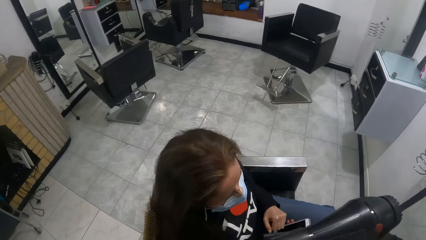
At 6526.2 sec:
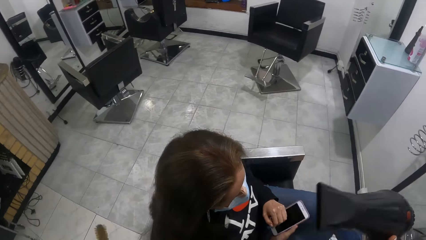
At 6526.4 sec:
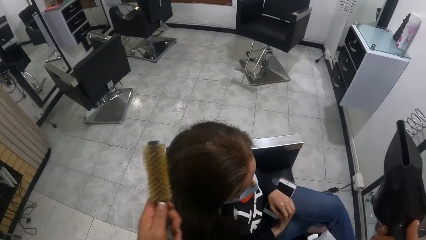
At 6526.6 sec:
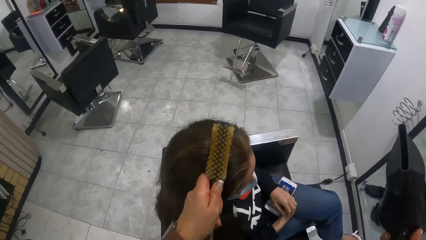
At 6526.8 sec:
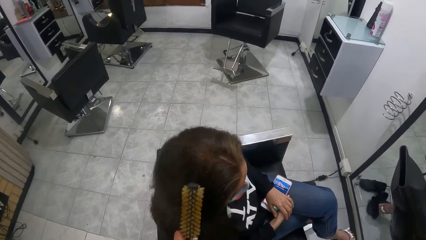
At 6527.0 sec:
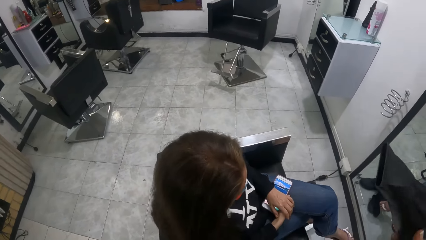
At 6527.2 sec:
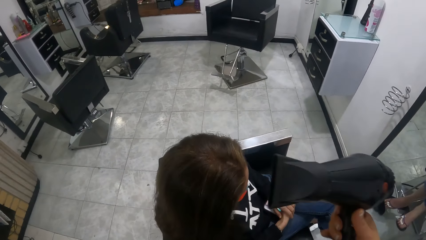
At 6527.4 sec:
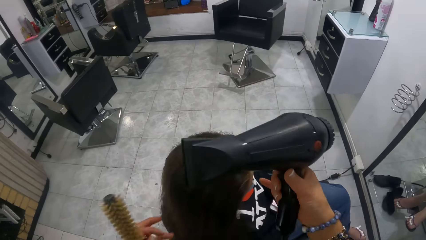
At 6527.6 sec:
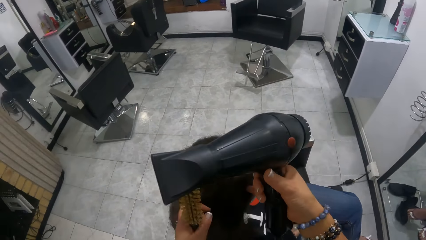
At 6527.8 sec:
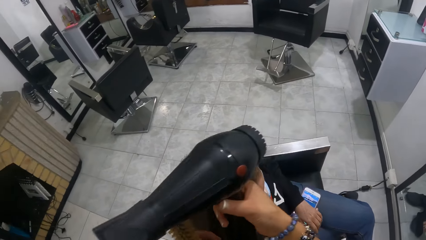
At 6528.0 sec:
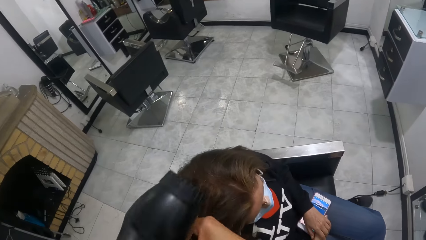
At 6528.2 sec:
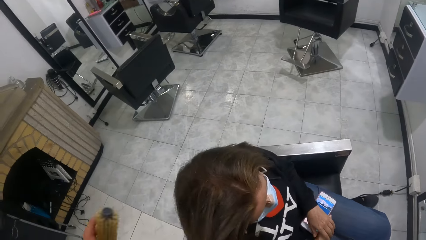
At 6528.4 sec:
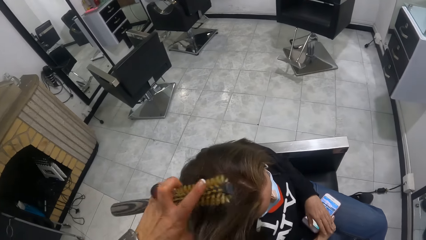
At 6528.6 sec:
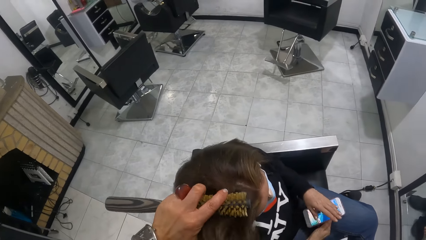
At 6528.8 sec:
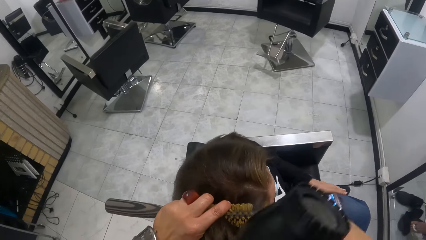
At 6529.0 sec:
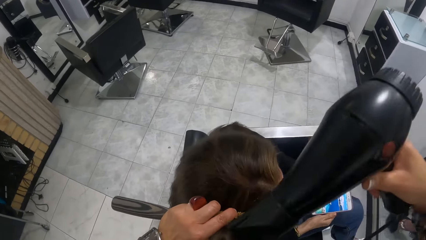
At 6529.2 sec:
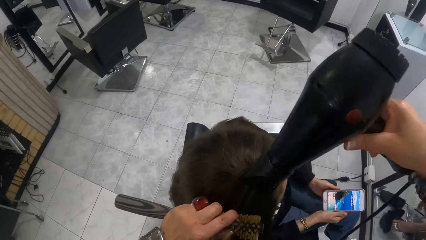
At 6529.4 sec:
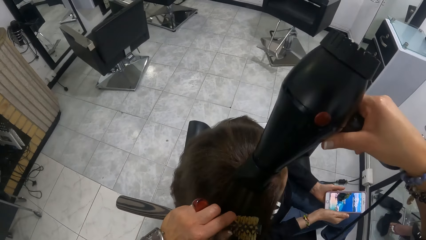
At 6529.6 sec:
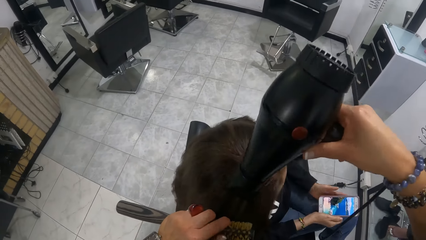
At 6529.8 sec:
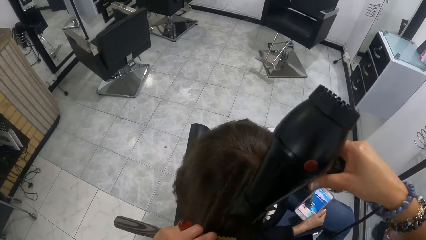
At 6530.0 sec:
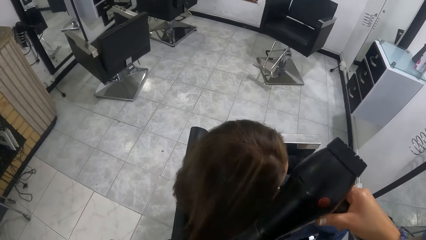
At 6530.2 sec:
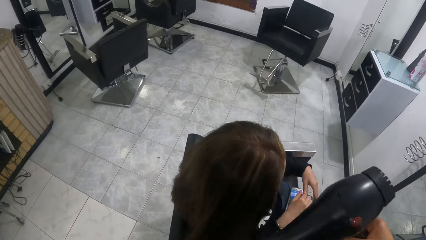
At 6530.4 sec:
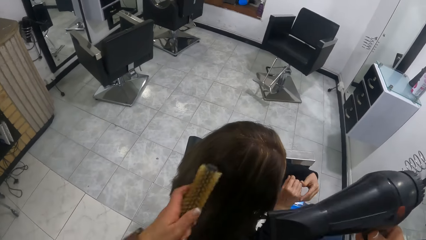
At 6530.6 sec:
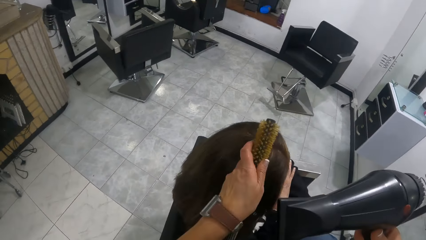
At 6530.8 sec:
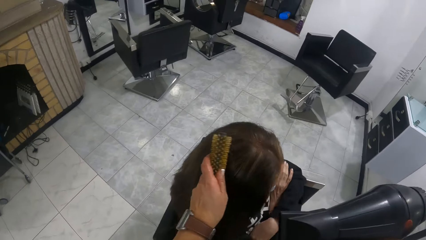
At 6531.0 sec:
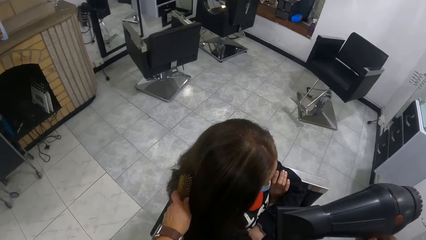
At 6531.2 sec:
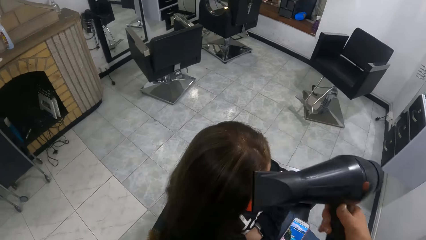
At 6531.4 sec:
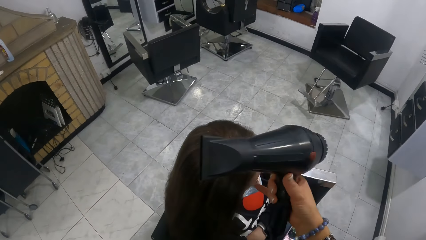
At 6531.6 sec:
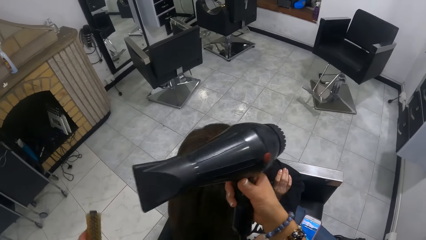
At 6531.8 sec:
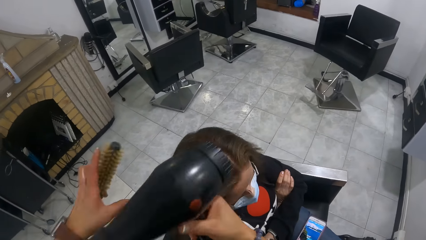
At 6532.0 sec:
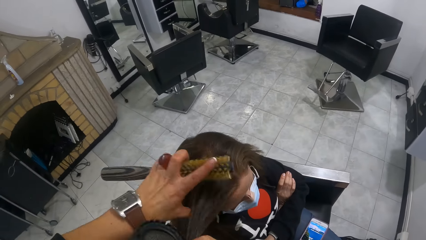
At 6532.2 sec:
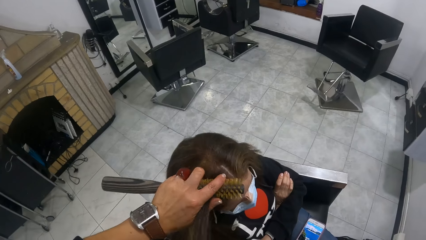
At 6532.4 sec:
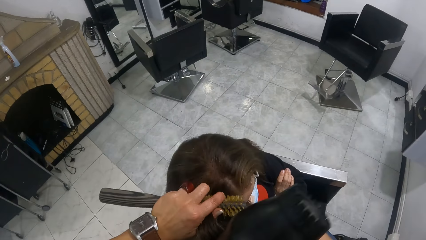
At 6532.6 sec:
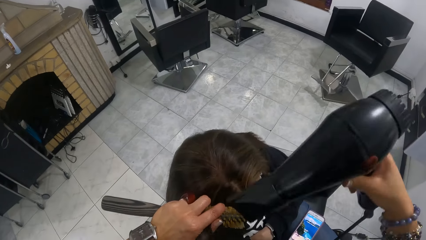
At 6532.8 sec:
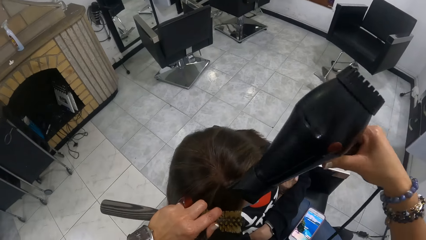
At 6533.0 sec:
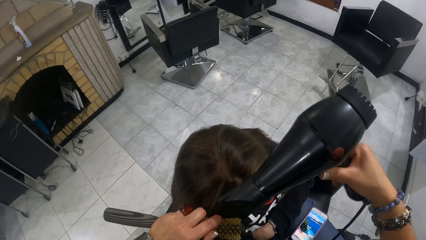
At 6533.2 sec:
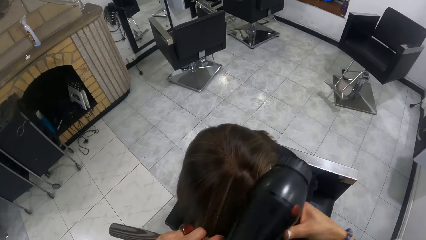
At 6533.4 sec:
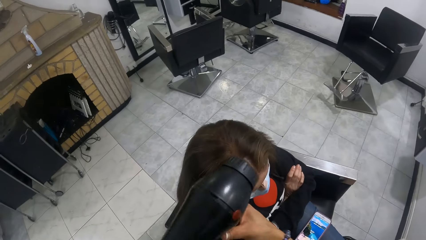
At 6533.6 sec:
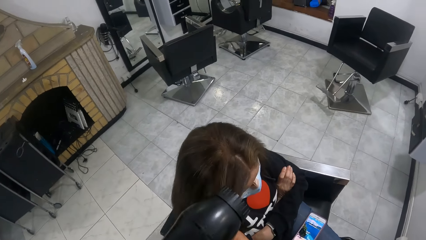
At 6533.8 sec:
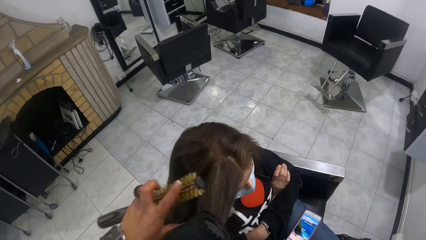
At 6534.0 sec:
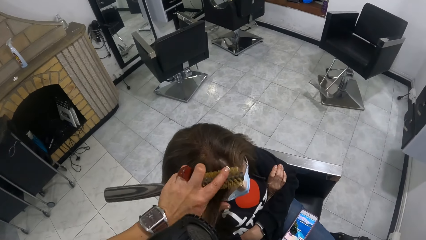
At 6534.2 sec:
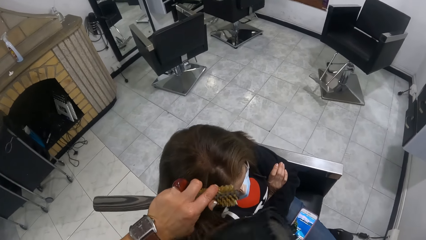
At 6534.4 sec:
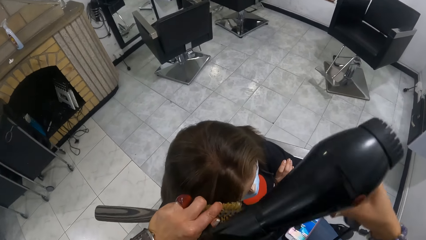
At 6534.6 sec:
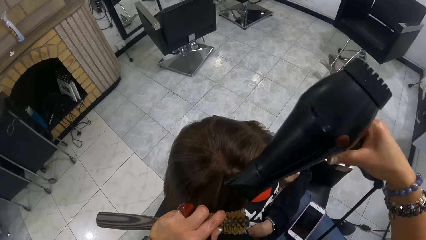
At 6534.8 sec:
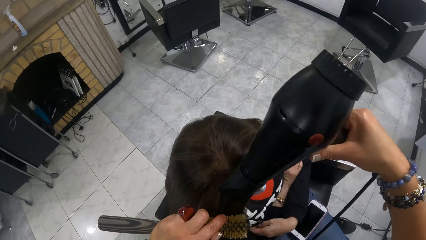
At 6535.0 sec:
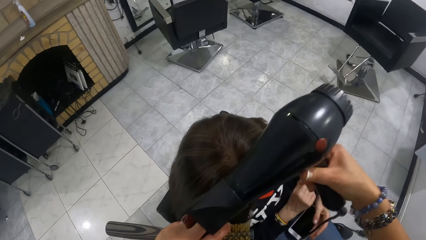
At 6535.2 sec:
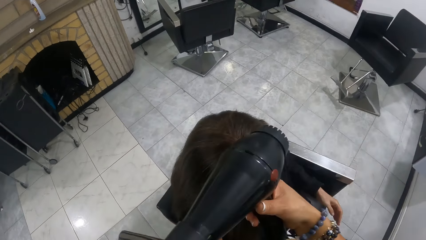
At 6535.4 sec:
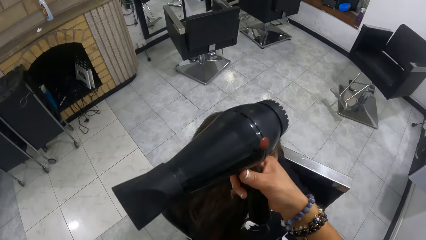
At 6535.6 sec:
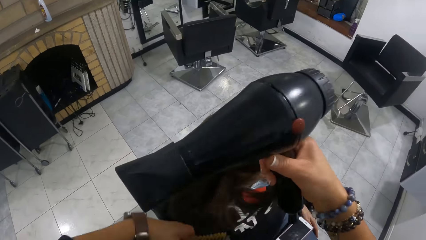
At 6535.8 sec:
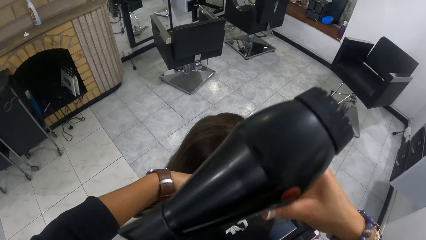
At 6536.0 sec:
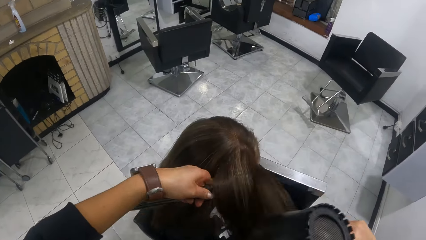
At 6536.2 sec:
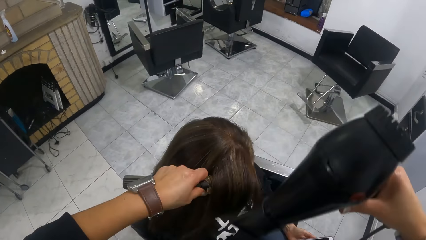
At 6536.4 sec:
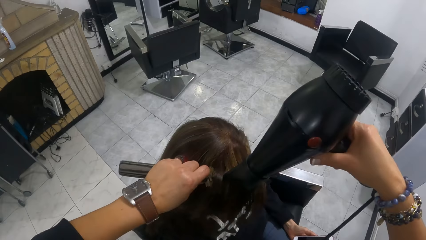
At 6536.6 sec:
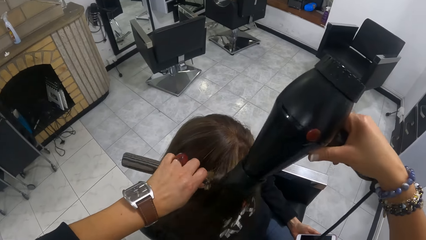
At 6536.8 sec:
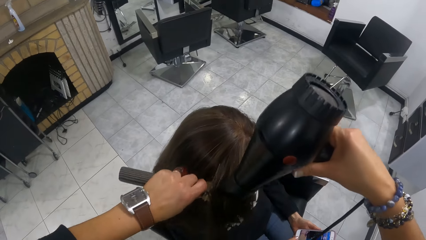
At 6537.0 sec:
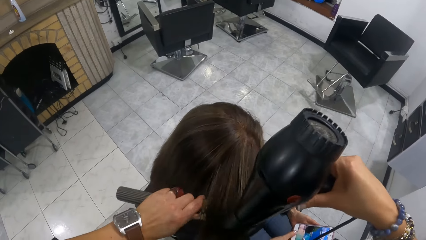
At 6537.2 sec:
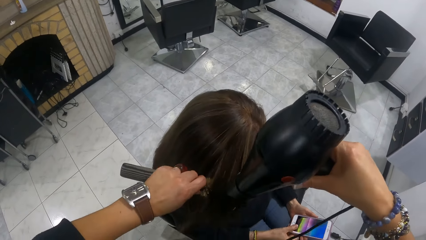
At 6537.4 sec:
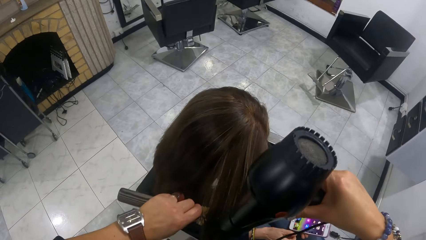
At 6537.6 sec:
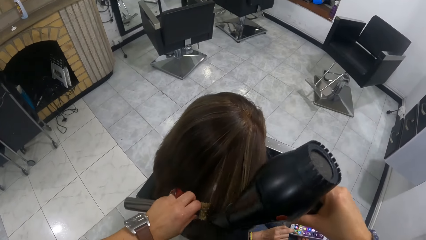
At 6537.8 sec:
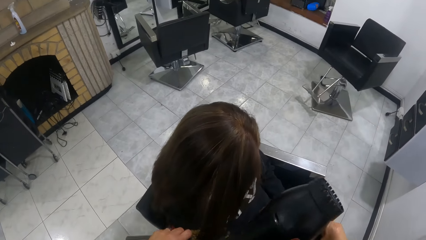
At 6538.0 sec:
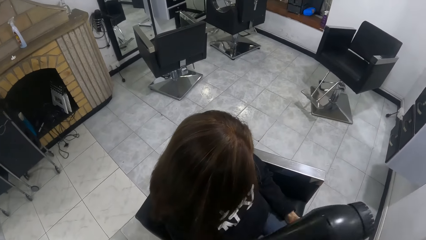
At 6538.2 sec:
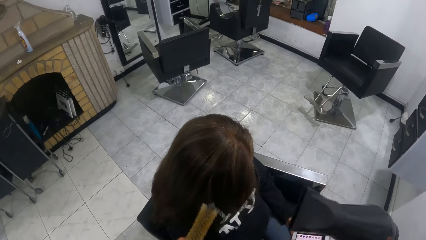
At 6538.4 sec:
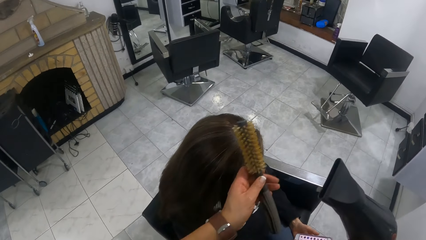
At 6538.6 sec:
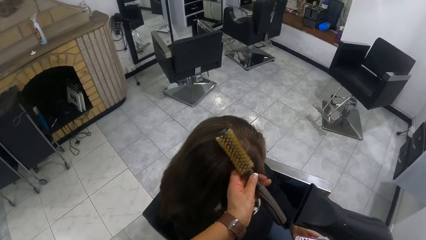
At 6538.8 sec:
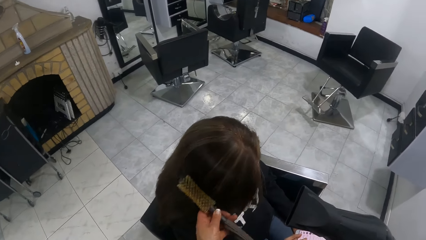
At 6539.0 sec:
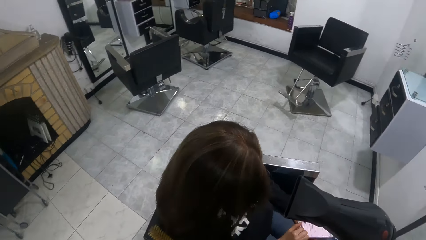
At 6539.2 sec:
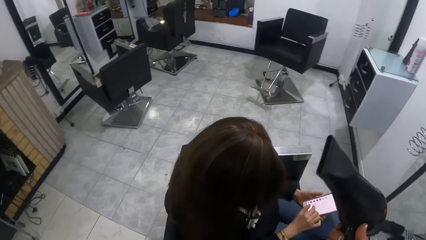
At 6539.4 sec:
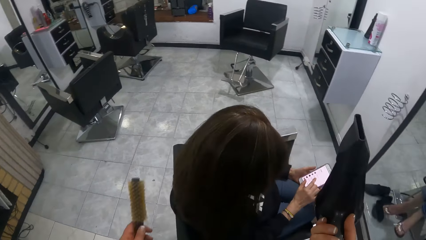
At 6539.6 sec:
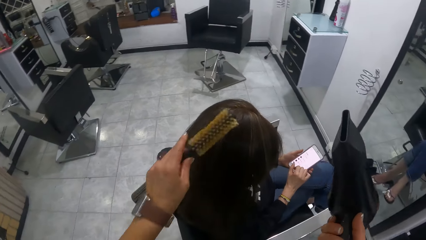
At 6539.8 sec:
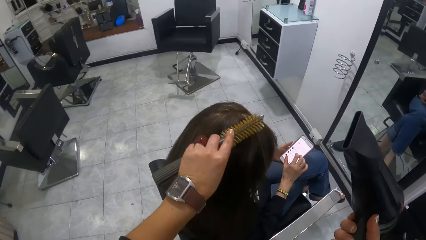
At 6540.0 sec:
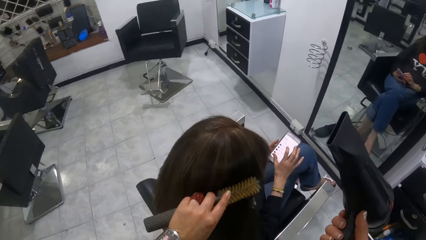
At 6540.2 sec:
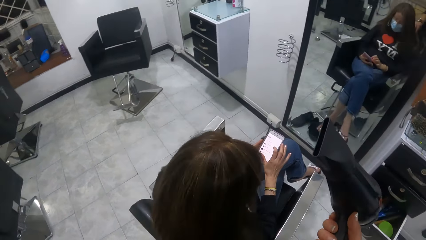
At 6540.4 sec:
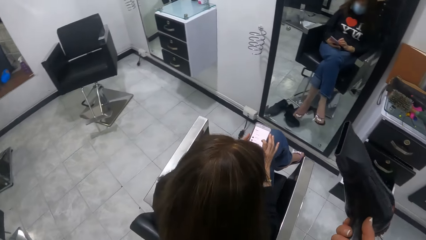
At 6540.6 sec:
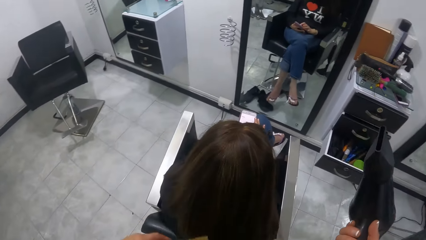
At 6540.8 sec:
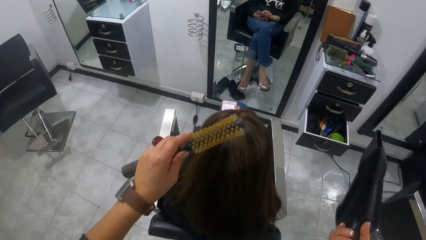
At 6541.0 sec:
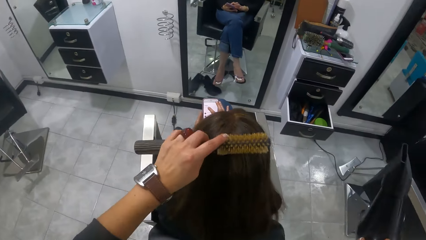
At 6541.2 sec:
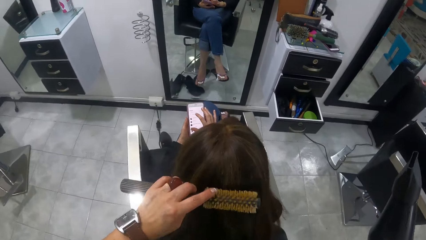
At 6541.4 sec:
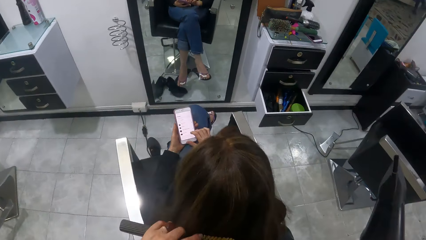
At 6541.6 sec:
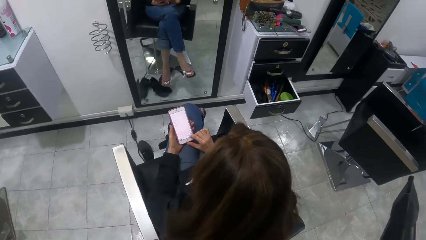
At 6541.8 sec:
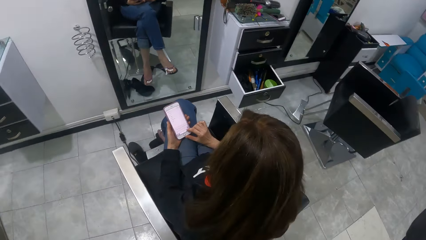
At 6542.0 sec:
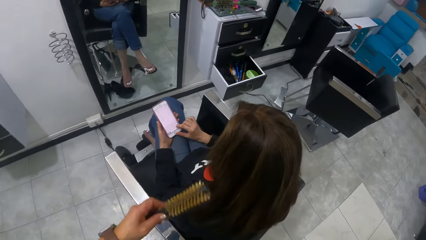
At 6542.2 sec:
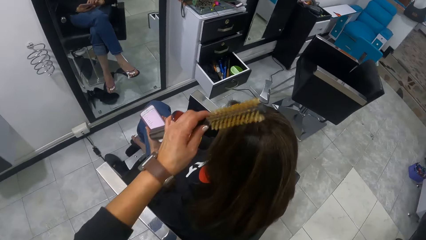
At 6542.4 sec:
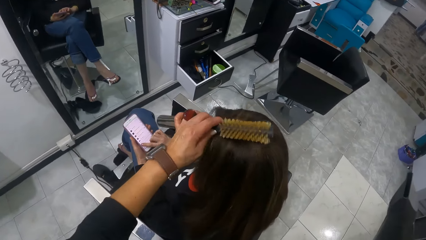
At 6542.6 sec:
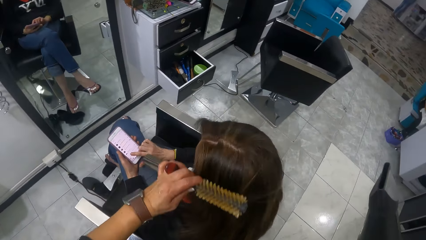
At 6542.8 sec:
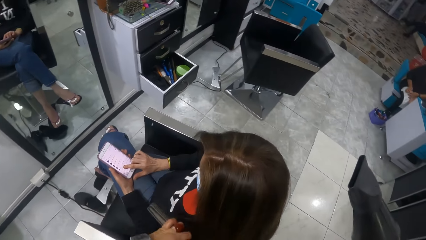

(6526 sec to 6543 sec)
The woman places the phone on her lap with her right hand. The camera wearer raises the phone from her lap with her right hand. The woman adjusts the cellphone in her hand. The camera wearer dries the woman's hair with the hair dryer in her right hand. The woman holds the phone with her hands. The camera wearer drops the phone on her lap with her right hand. The woman folds her hands on her body. The camera wearer dries the woman's hair with the hair dryer in her right hand. She dries the woman's hair again. She picks the woman's hair with her right hand. The woman picks up the phone from her lap with her left hand. The camera wearer places the hair brush in her left hand on the woman's hair. She drops the woman's hair in her right hand on the hair brush in her left hand. She dries the woman's hair with the hair dryer in her right hand. She brushes the woman's hair with the hair brush in her left hand. The woman presses the phone in her left hand with her right hand. The camera wearer touches the woman's hair with her left hand. The woman operates her cellphone. The camera wearer brushes the woman's hair with the hair brush in her left hand.
